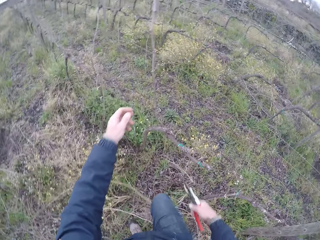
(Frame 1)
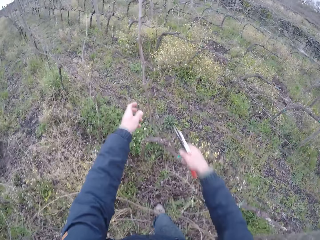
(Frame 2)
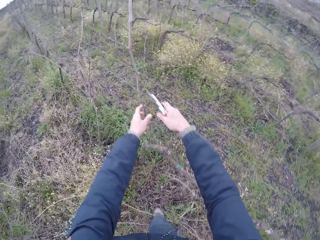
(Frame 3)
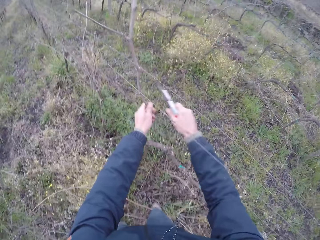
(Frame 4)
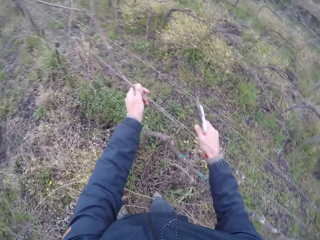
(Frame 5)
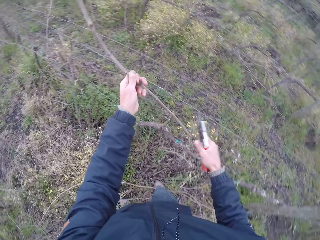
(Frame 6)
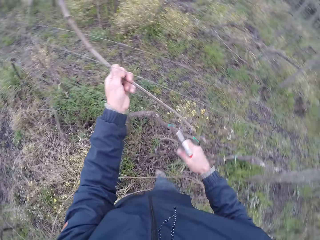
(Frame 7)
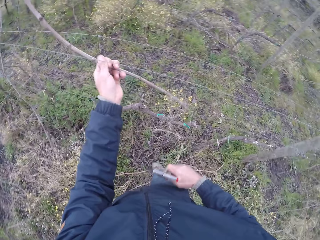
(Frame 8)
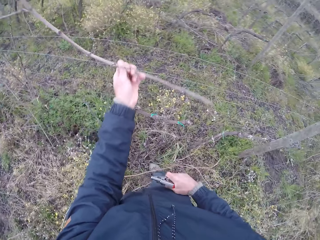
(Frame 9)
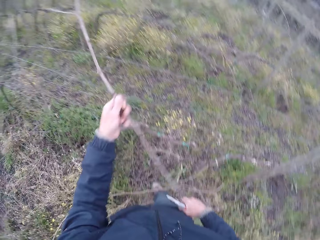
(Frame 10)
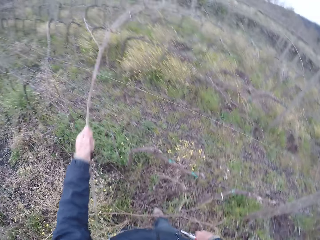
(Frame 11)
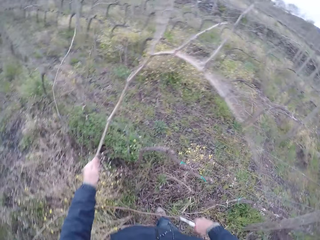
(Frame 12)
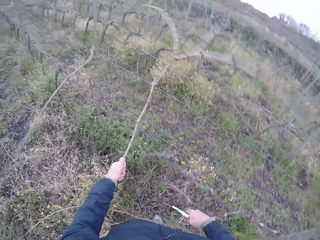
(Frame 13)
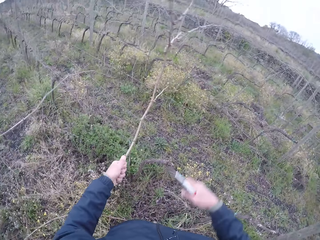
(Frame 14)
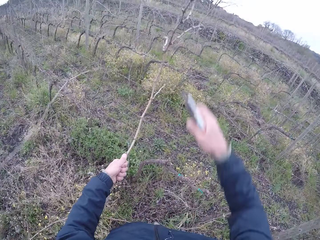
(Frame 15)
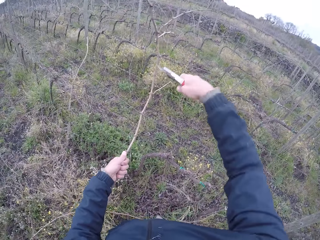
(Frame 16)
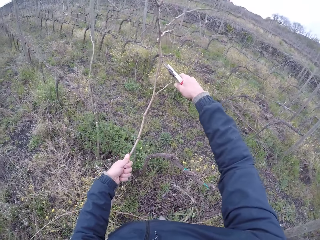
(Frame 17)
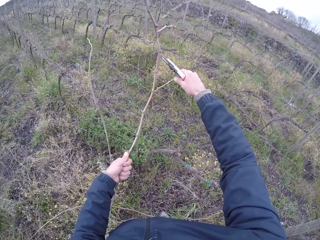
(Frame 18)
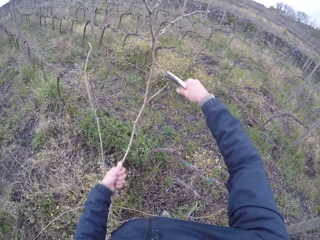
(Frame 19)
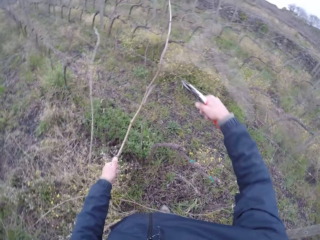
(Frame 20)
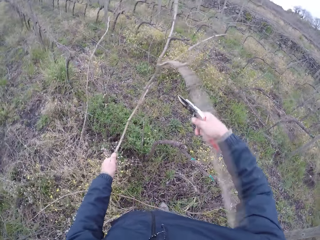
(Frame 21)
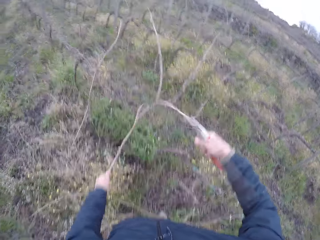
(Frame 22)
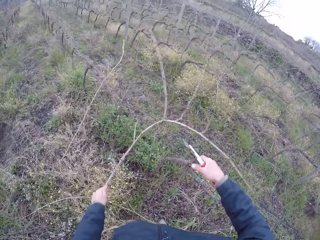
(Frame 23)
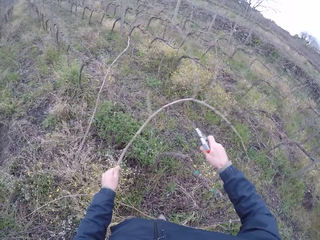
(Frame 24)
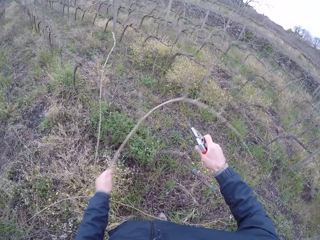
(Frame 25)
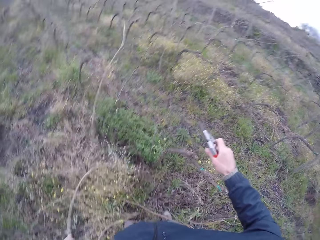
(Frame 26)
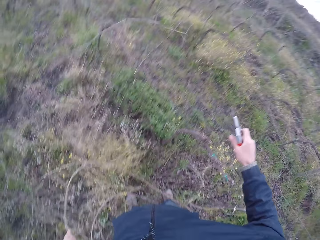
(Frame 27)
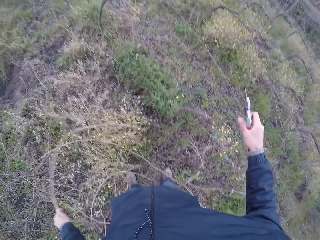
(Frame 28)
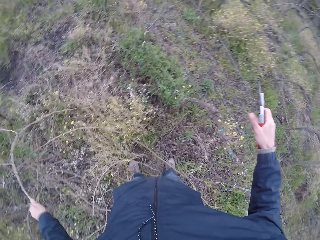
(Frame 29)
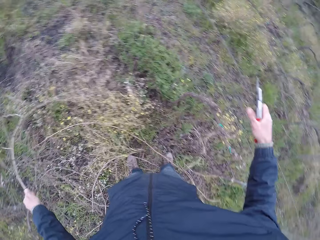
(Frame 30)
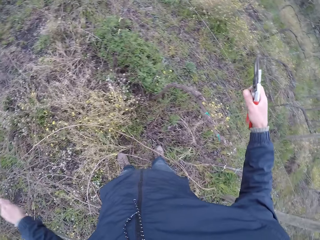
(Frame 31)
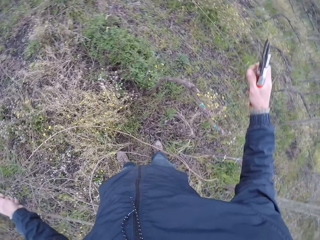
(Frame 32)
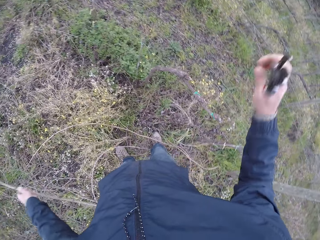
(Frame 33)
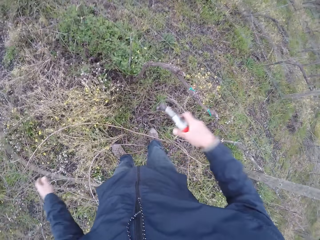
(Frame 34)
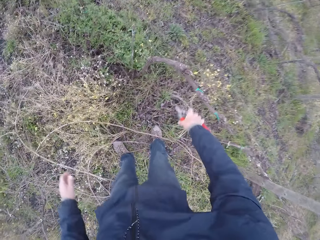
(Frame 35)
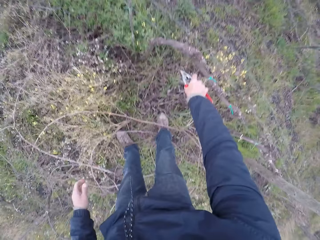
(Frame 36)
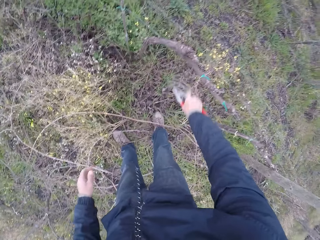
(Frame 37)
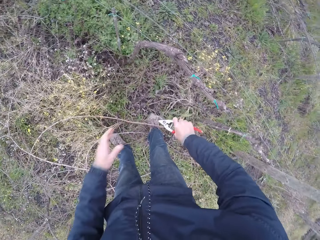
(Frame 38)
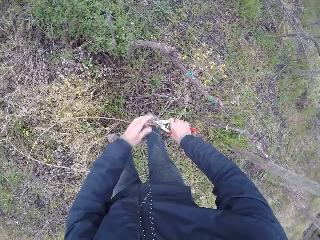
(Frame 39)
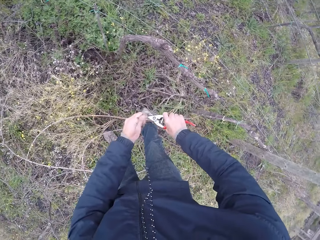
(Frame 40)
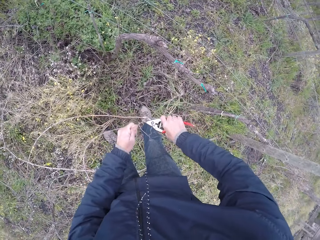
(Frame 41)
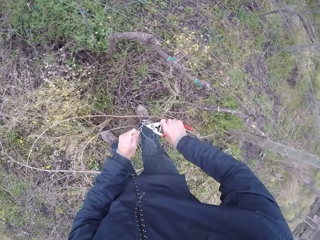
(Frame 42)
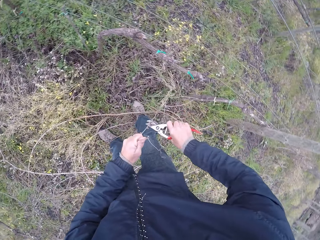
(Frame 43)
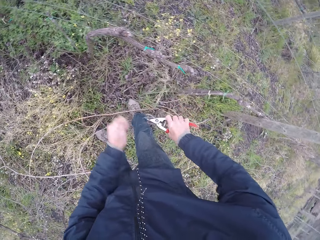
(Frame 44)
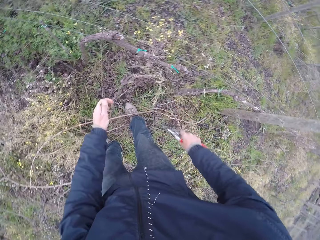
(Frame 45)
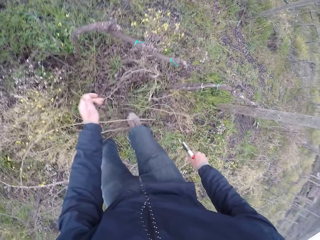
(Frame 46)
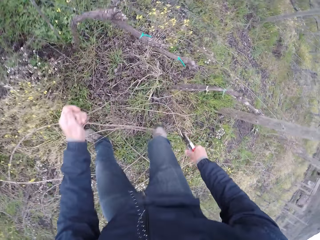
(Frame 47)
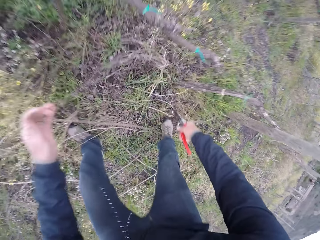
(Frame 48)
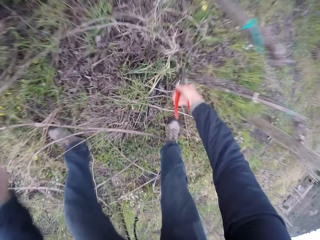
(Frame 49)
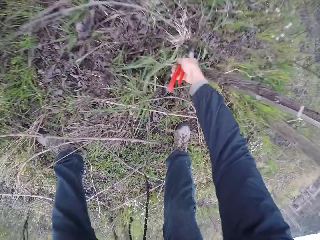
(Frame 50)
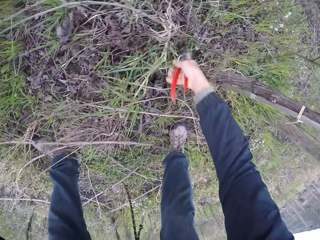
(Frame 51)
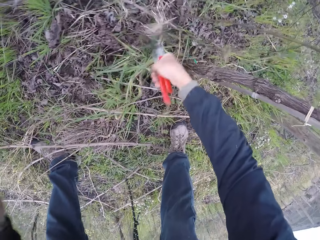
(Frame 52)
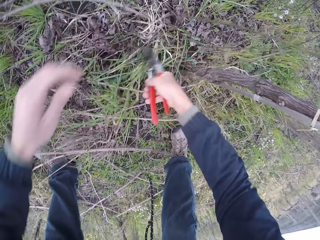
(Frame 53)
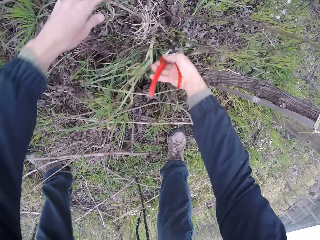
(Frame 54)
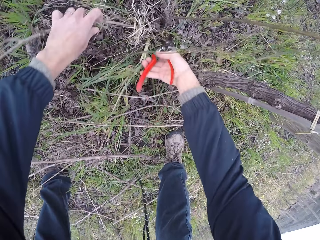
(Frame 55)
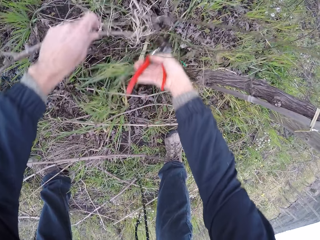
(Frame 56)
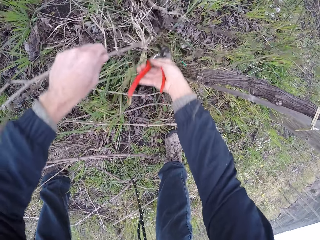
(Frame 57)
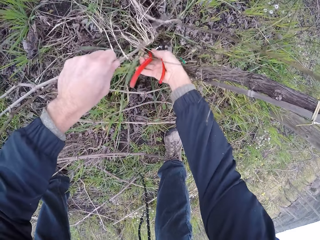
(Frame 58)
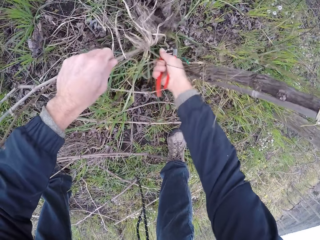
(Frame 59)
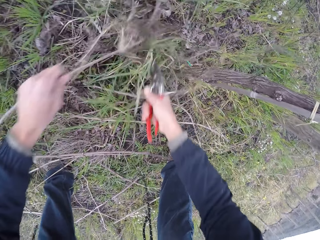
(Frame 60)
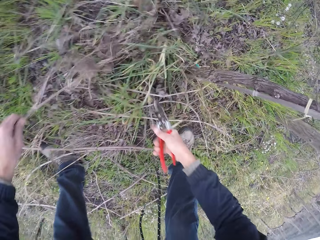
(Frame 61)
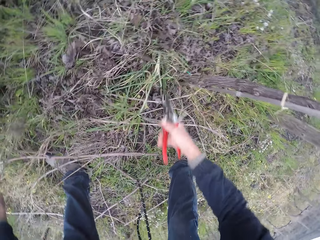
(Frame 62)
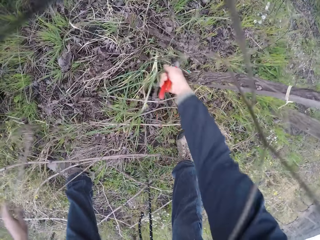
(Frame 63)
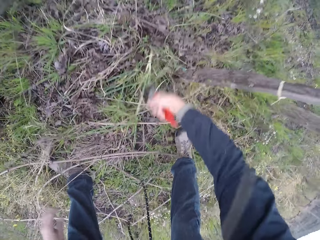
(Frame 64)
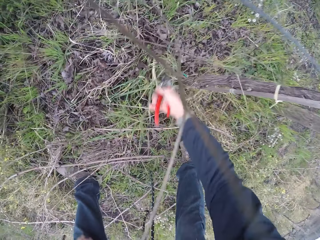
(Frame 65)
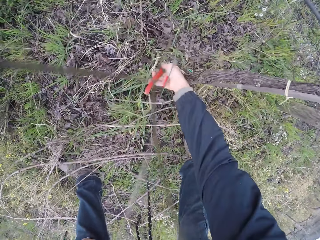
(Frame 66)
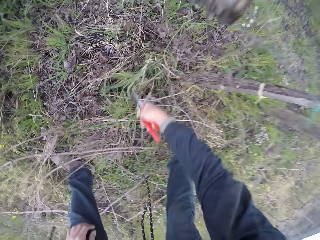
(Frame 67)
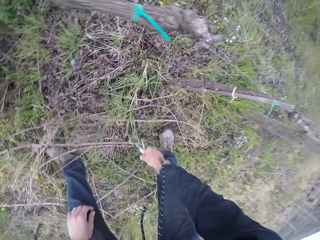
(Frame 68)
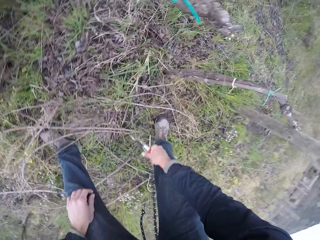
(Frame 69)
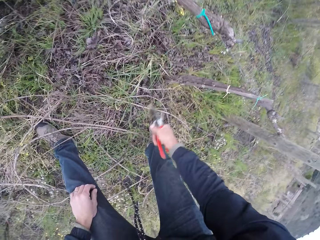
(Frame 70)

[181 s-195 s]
The camera wearer pulls a stick from the mesh fence with his left hand. He cuts the stick with the pruning shears in his right hand. He drops the stick to the ground with his left hand. He pulls some sticks on the ground with both hands. He cuts the sticks on the ground with the pruning shears in his right hand.

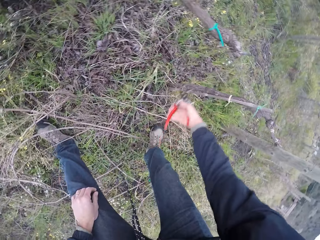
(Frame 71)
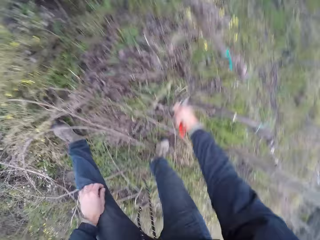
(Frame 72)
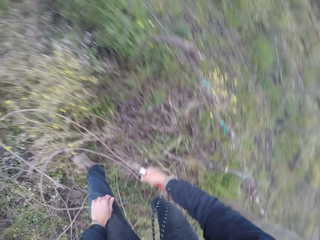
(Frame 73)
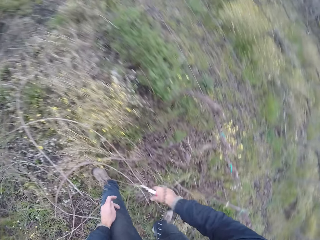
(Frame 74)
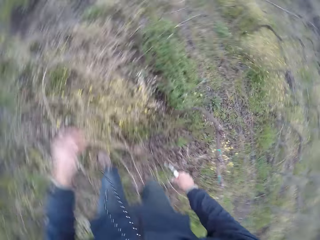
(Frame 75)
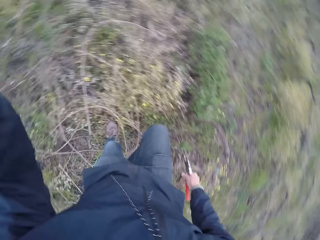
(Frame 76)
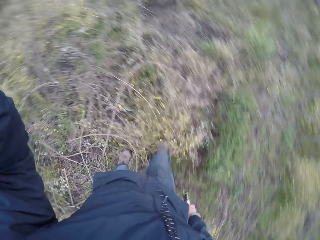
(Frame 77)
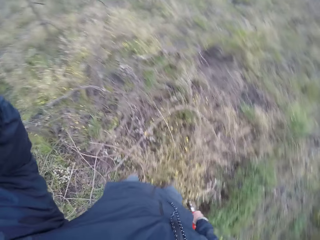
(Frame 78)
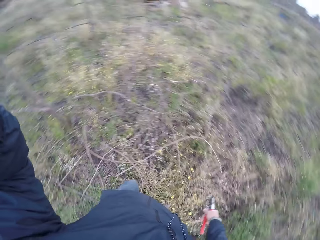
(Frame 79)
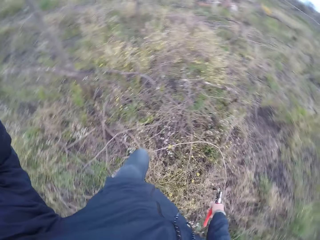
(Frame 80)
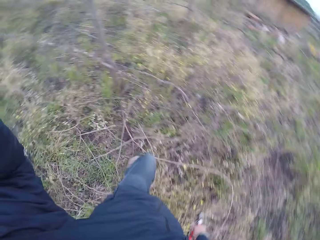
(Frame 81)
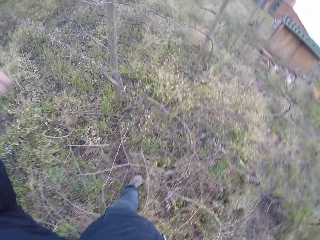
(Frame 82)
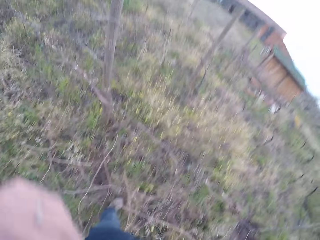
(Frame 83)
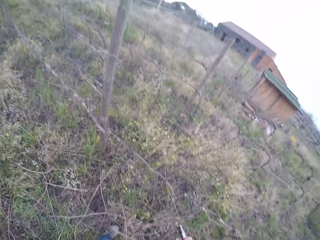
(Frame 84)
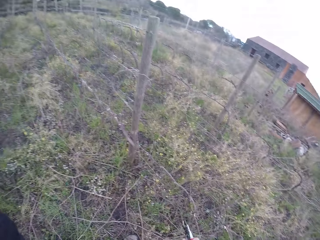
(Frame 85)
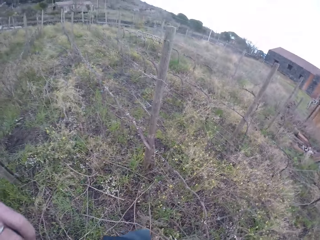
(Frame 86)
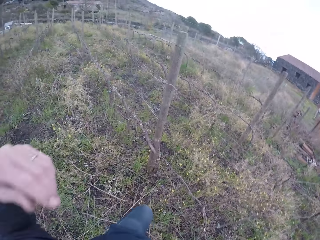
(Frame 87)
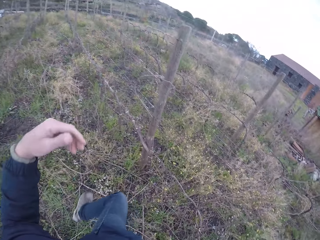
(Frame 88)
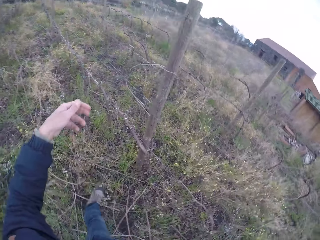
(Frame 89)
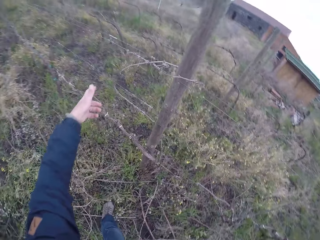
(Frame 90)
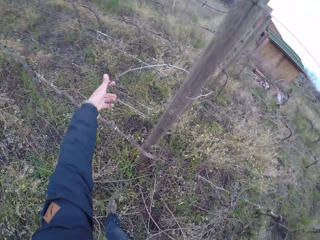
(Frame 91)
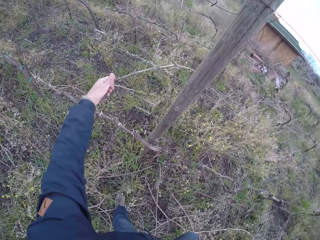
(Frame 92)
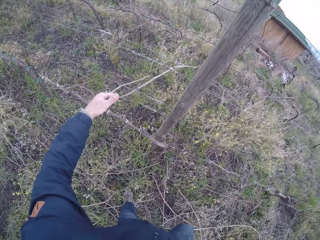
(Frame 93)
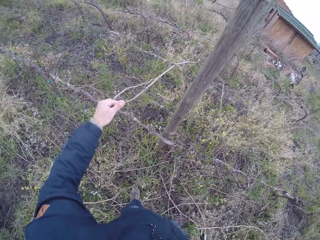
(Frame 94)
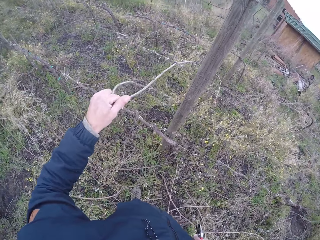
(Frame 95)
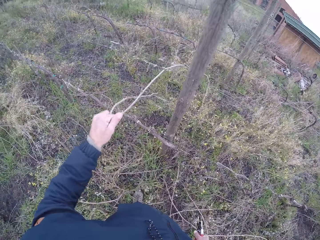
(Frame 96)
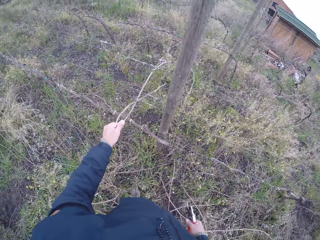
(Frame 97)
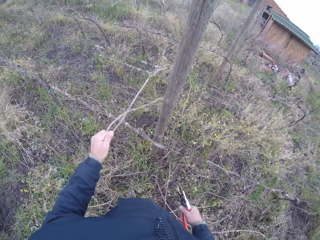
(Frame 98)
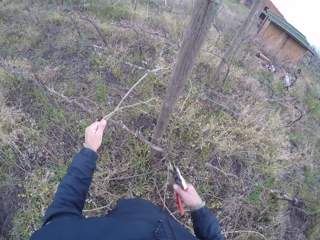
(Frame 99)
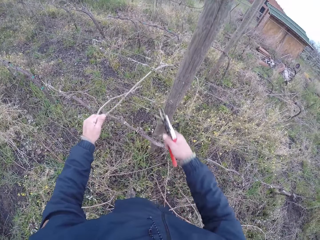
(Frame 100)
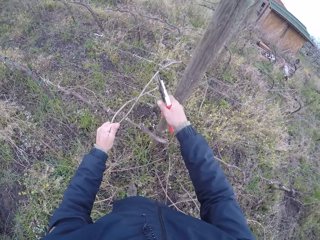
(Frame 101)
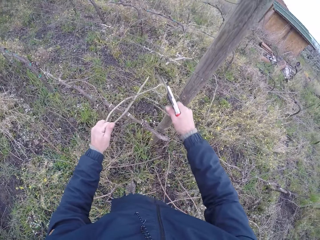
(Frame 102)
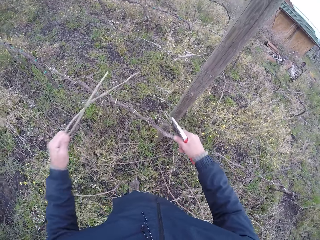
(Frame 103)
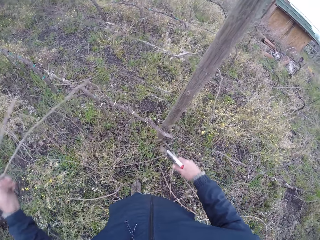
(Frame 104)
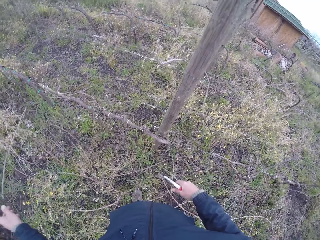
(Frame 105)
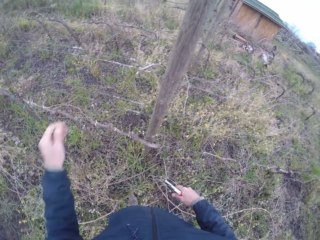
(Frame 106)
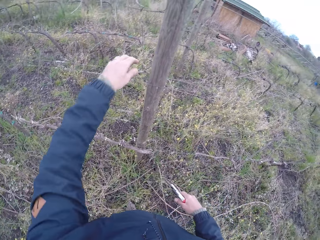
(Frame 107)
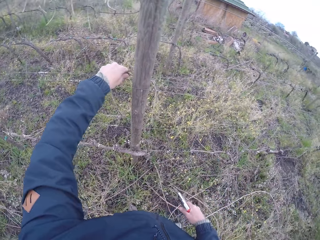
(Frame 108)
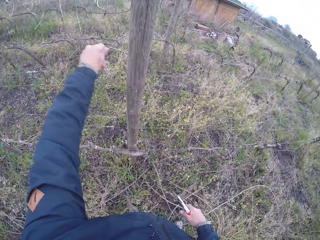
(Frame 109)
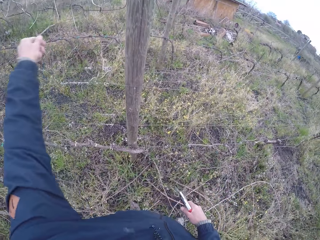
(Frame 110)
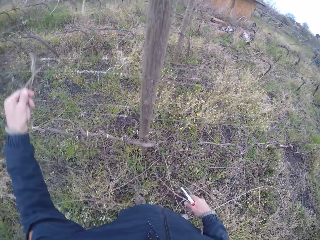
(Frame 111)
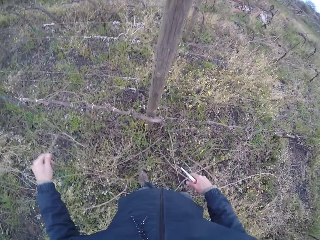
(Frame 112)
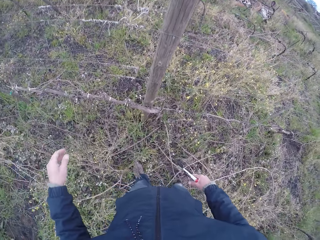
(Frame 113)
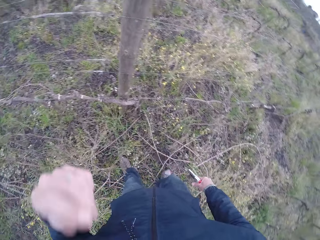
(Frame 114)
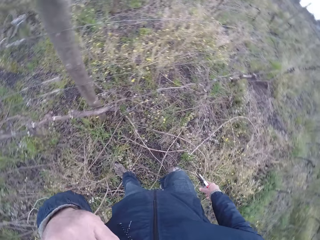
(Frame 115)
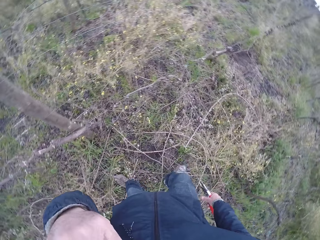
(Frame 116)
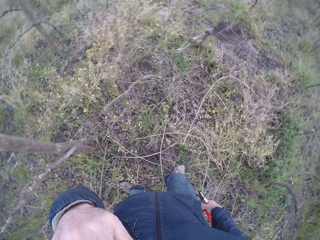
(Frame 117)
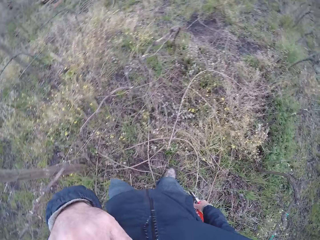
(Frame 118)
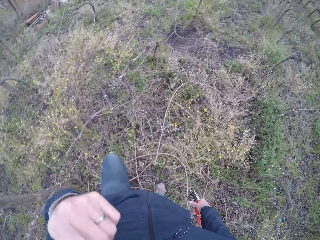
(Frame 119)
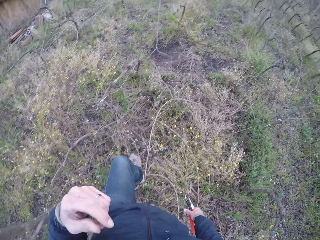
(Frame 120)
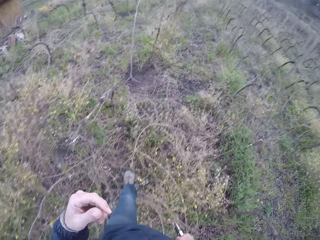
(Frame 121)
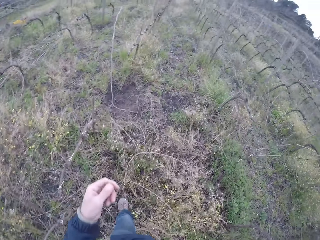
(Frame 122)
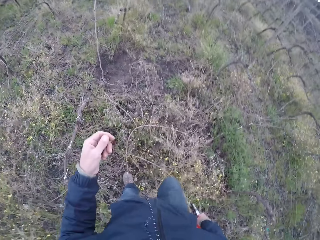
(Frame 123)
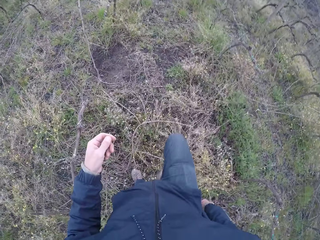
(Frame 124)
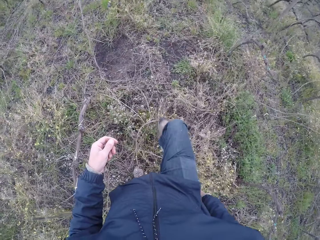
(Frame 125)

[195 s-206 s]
The camera wearer touches something. He pulls a stick from the mesh fence with his left hand. He cuts the stick with the pruning shears in his right hand. He drops the stick to the ground with his left hand. He pulls a stick from the mesh fence with his left hand. He drops the stick to the ground with his left hand. He touches something.
